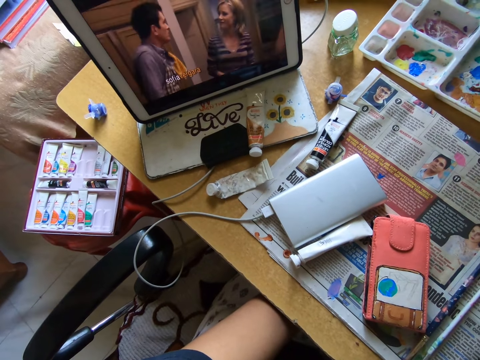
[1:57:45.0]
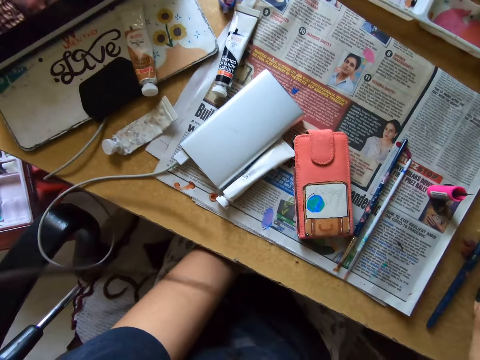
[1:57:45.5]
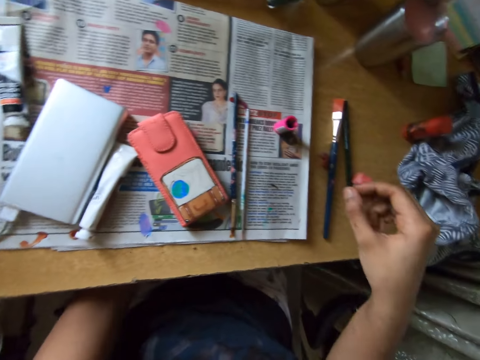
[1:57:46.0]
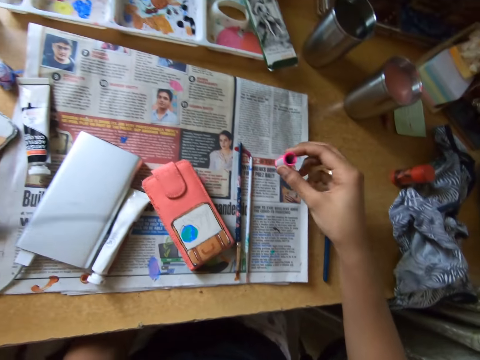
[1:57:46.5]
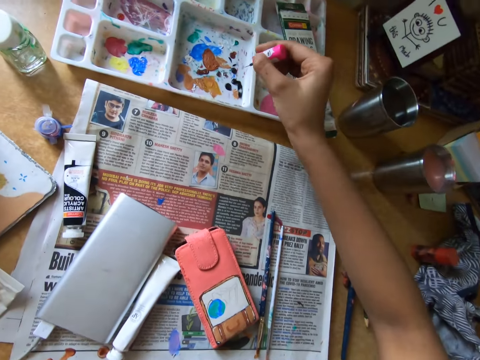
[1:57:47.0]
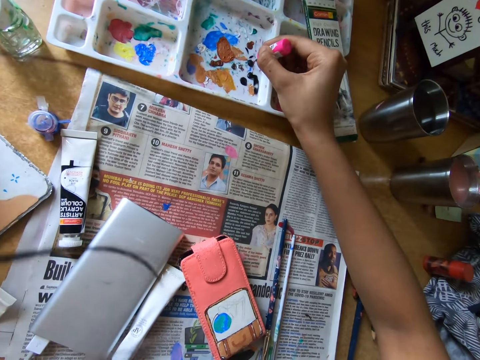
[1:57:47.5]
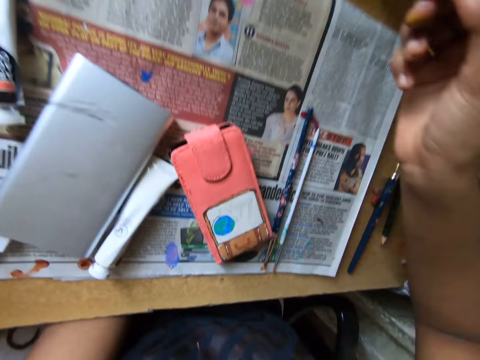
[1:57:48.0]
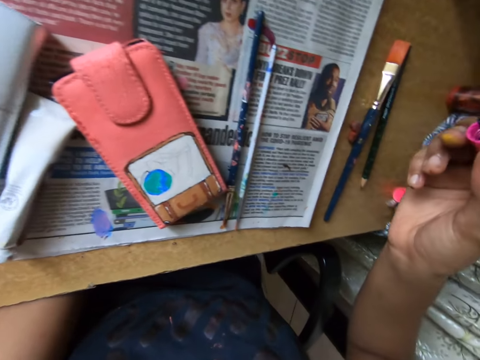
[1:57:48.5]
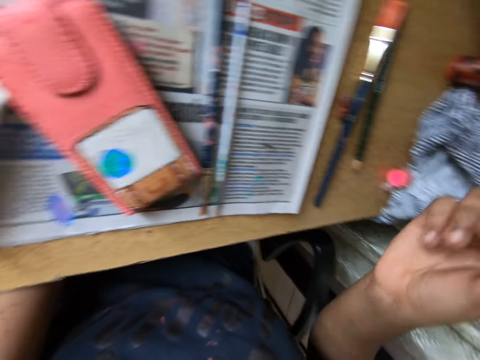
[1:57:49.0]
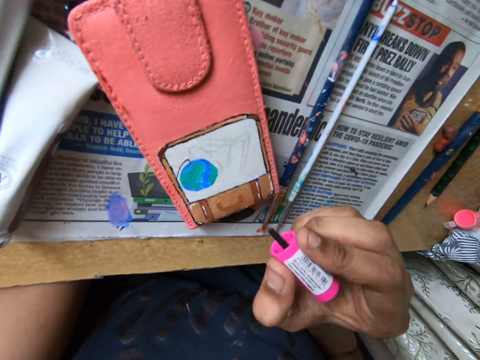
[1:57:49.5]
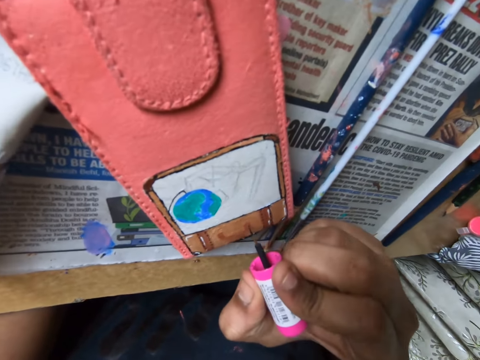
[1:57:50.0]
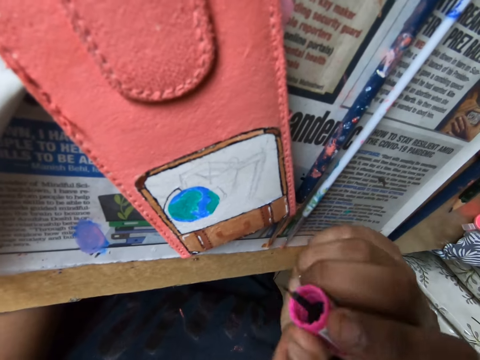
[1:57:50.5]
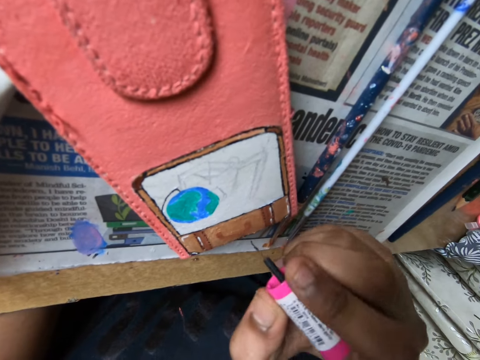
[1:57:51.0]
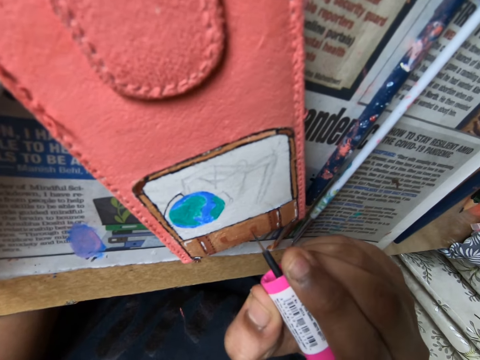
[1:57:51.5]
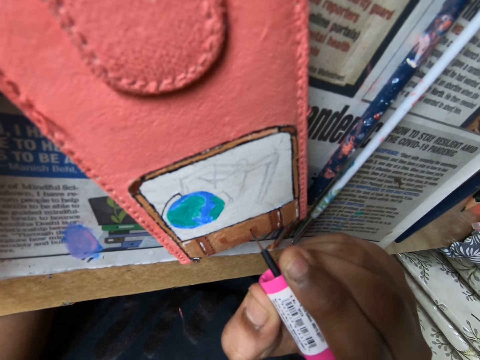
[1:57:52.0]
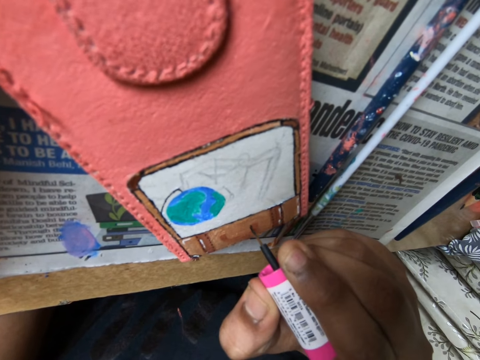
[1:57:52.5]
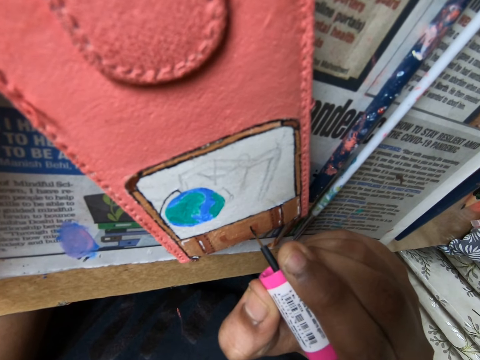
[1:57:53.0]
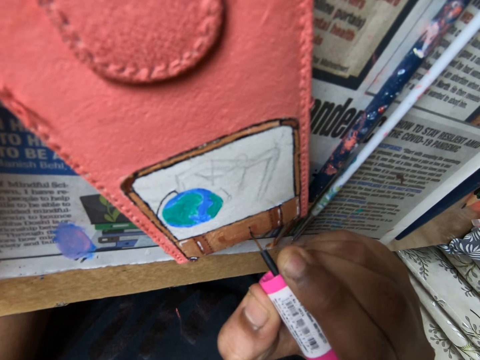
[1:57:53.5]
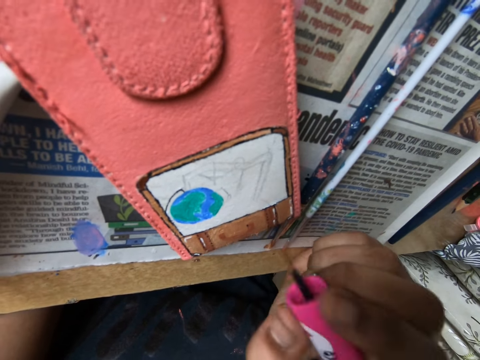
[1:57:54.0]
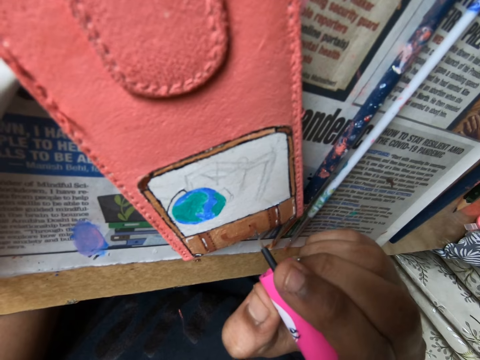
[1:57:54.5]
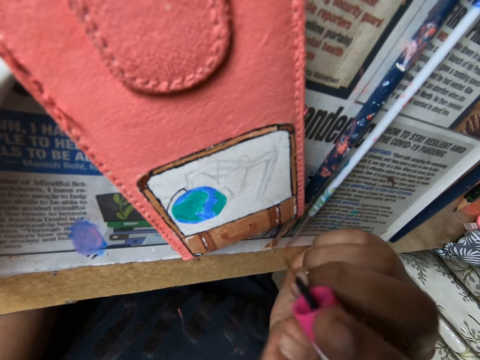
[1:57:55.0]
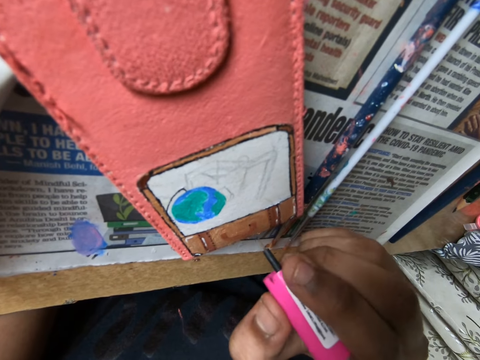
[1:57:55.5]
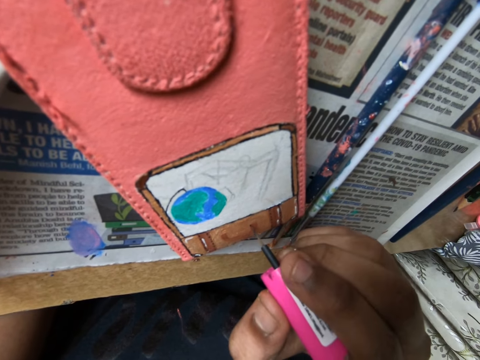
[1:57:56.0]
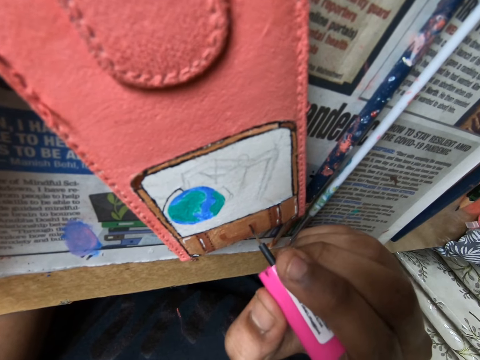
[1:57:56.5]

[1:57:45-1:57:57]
The camera wearer picks up a paint brush on the table with her right hand. She dabs the paint brush on a paint tray on the table with her right hand. She paints on the phone case on the table with the paint brush in her right hand.

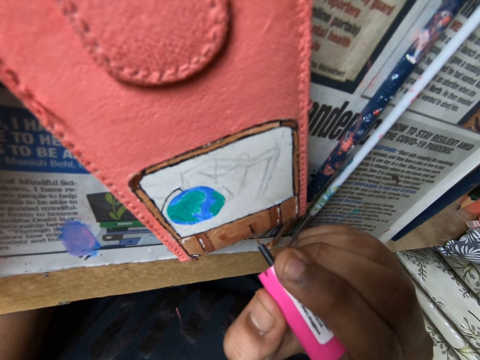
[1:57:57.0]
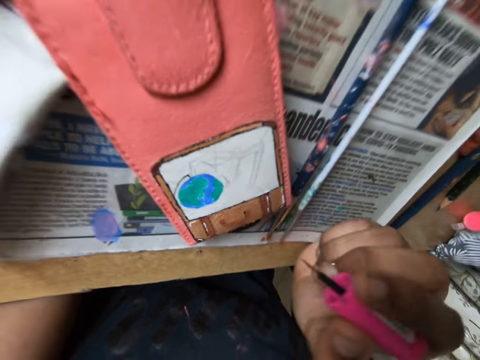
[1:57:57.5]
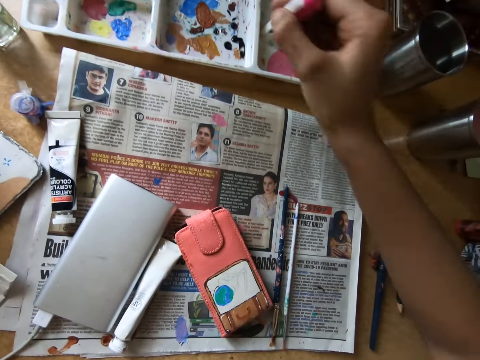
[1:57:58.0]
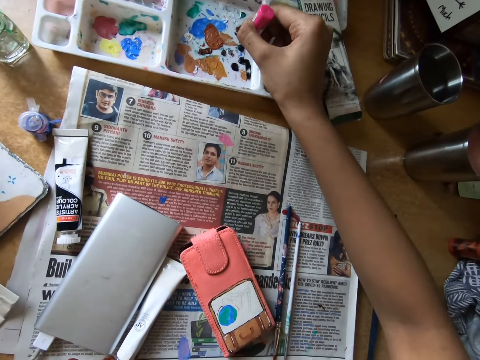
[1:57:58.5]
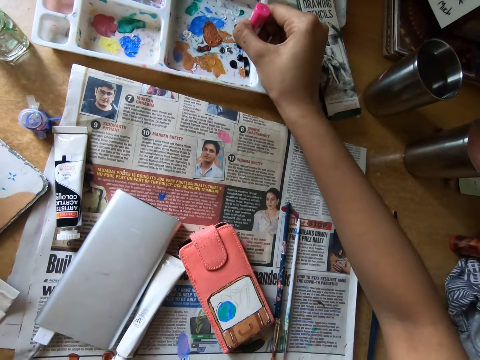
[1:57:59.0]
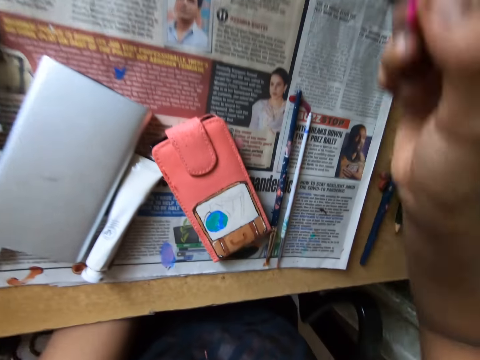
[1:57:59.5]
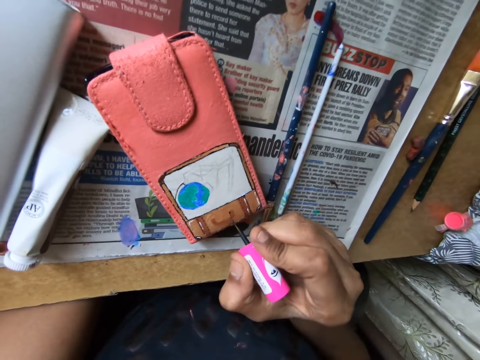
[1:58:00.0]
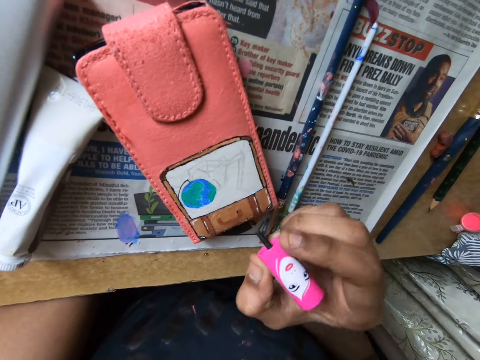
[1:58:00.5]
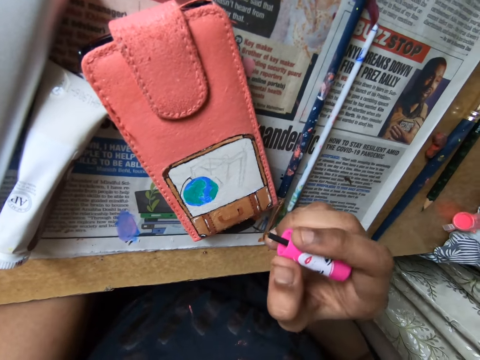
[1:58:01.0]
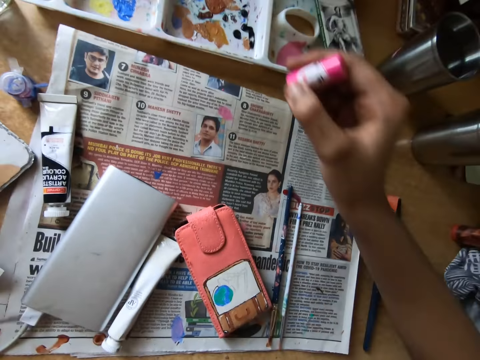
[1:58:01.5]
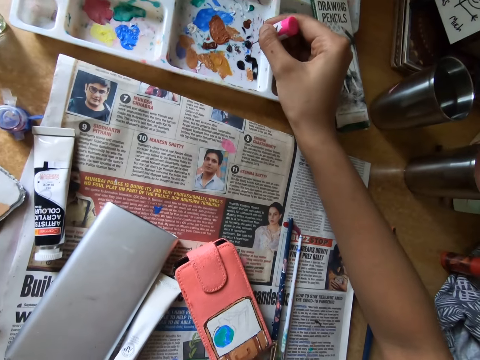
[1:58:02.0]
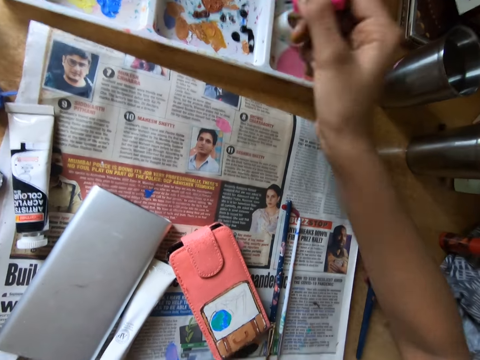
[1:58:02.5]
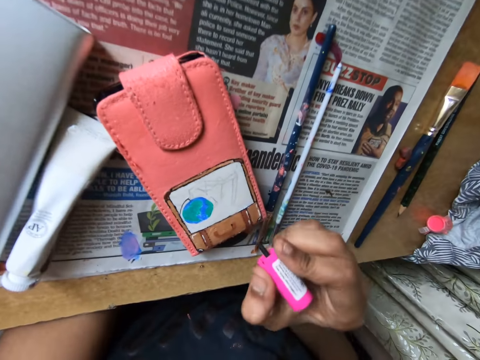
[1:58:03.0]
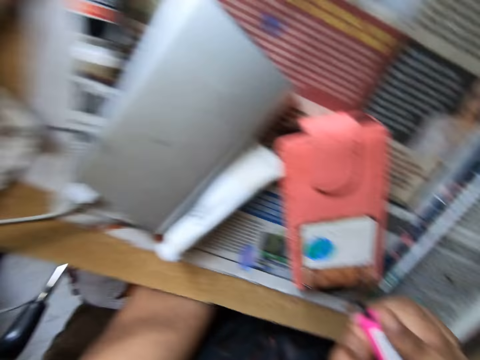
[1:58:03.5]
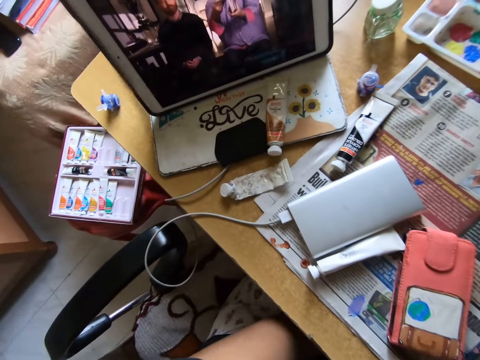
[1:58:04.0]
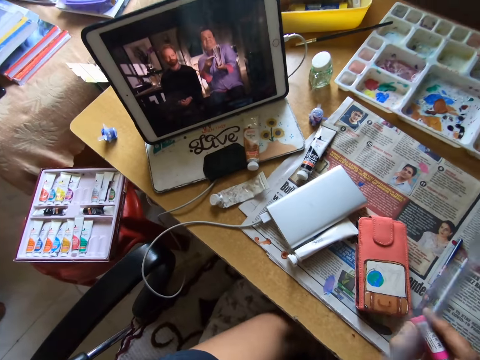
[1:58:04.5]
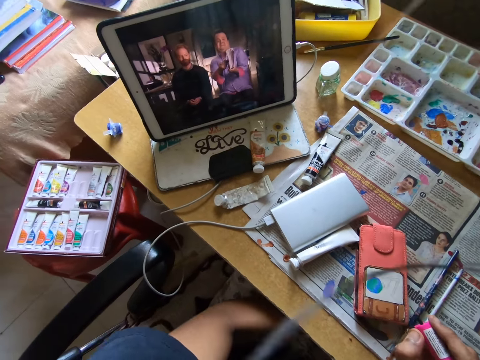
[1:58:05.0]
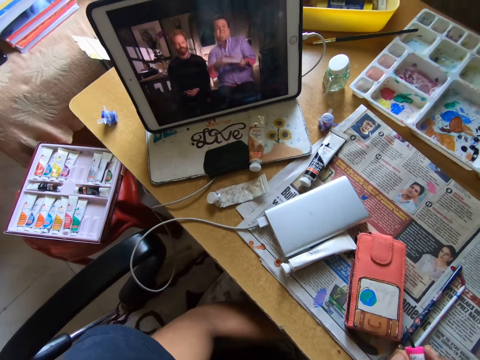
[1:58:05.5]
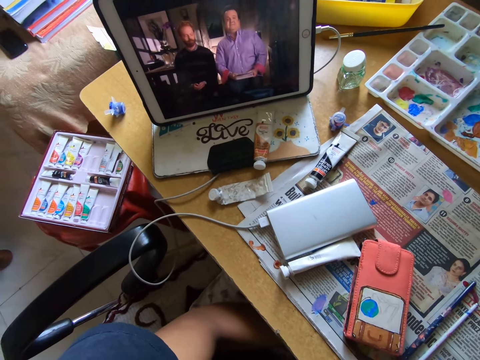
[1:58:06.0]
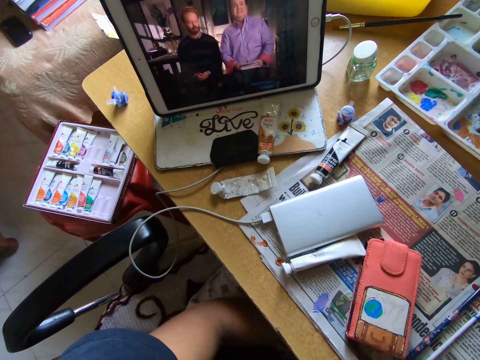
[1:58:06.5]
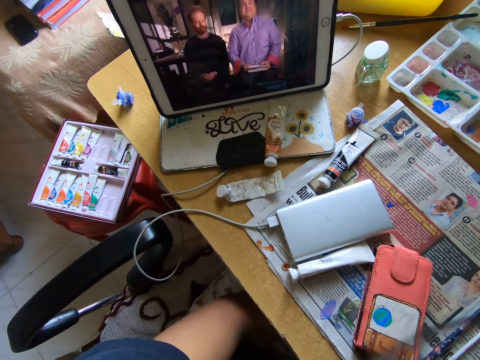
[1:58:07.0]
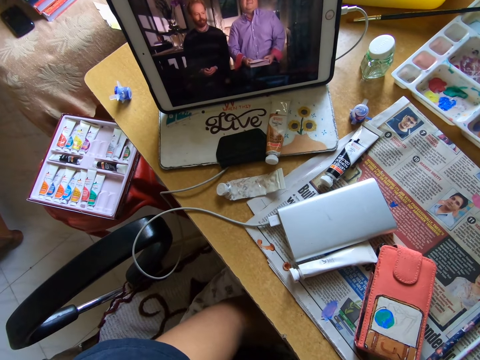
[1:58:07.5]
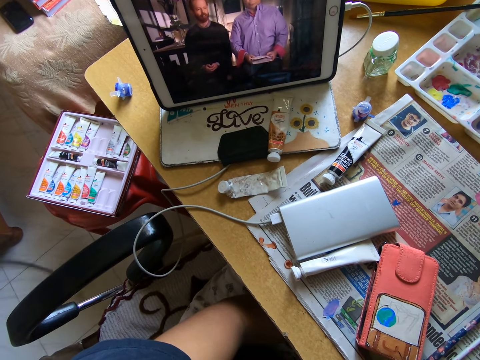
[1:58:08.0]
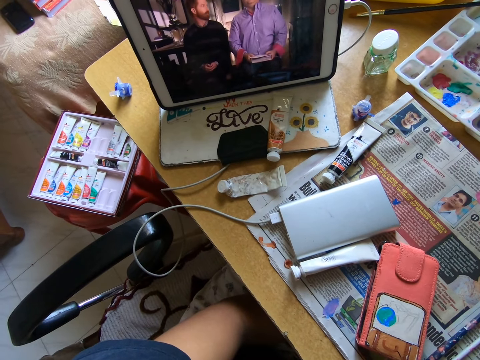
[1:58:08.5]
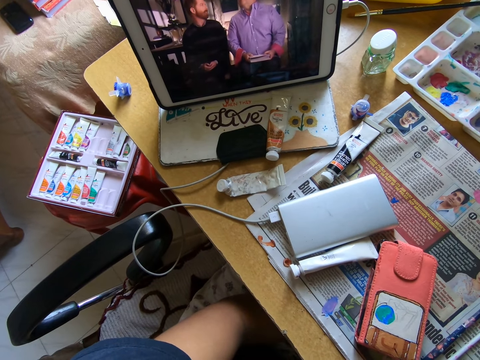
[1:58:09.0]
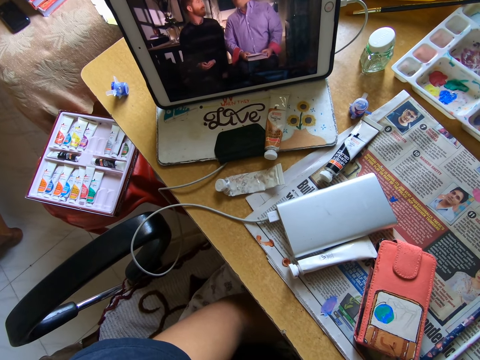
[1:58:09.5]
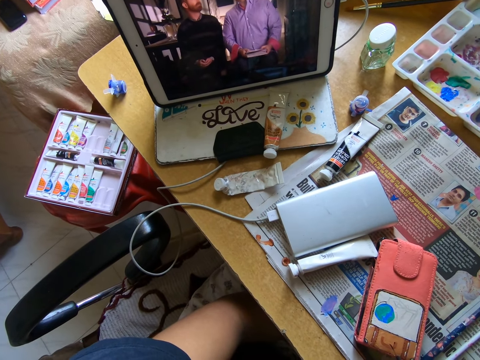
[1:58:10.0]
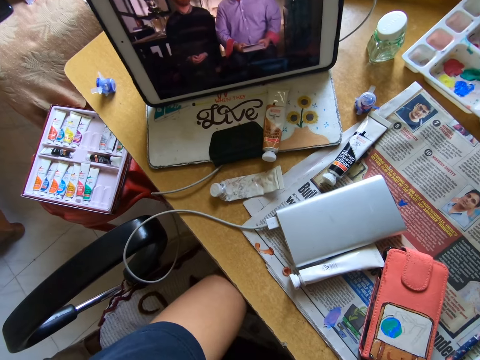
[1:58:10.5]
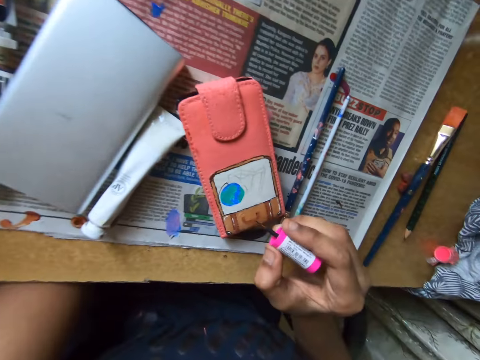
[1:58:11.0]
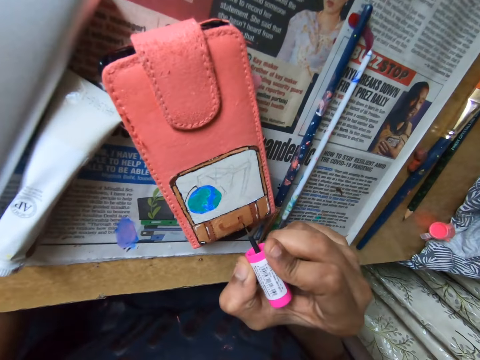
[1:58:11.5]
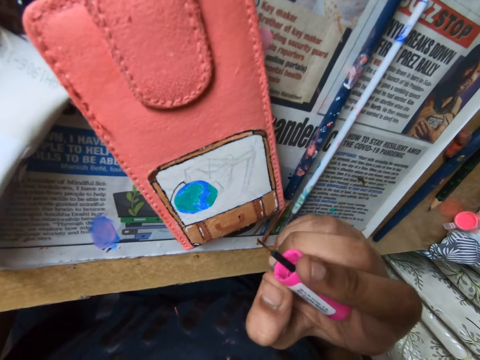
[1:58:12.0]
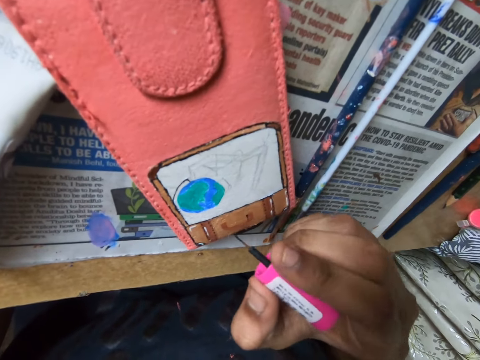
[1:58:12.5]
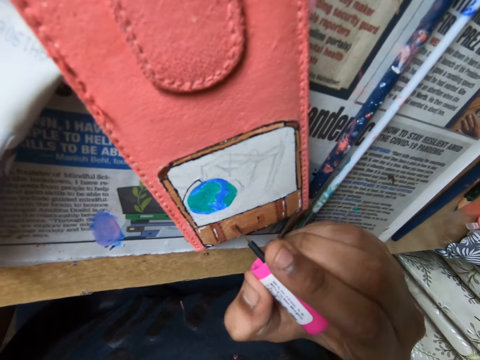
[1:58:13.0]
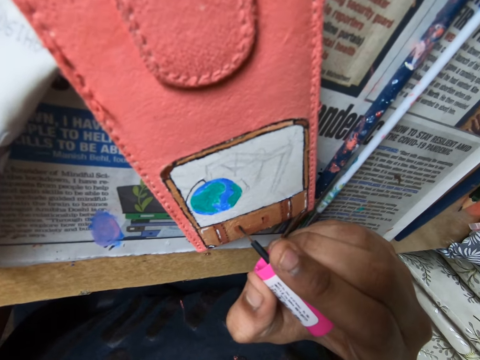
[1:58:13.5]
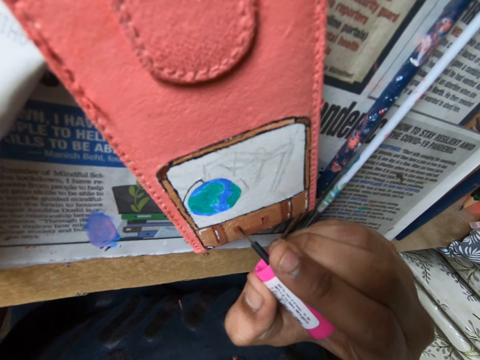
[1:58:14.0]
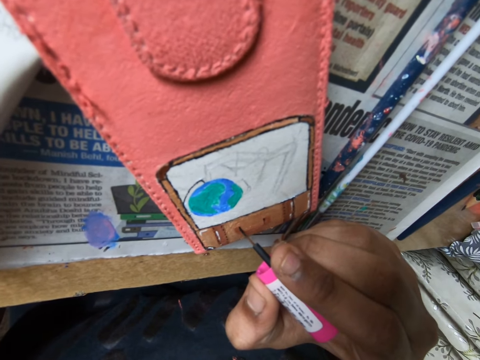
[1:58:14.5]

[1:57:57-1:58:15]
The camera wearer rubs the paint brush on the paint tray on the table with her right hand. She moves the hand. She paints on the phone case on the table with the paint brush in her right hand. She dabs the paint brush on the paint tray on the table with her right hand. She watches the show on the tablet on the table. She paints on the phone case on the table with the paint brush in her right hand.
